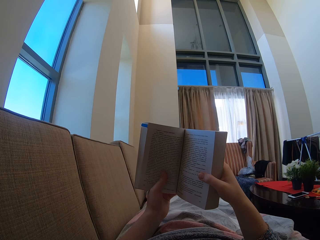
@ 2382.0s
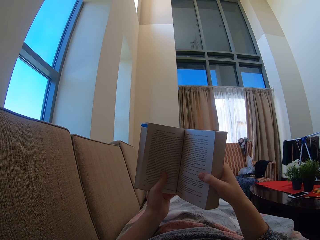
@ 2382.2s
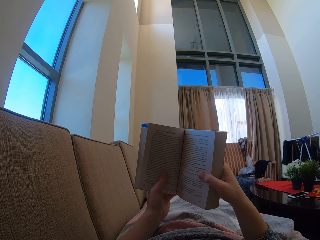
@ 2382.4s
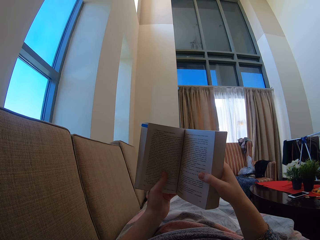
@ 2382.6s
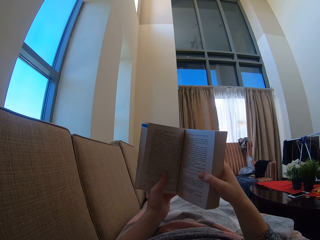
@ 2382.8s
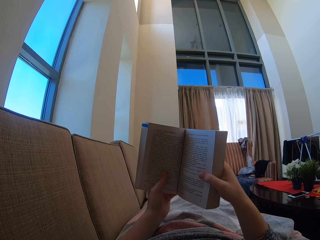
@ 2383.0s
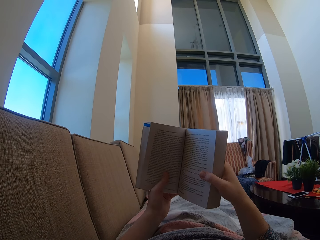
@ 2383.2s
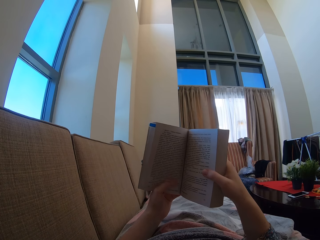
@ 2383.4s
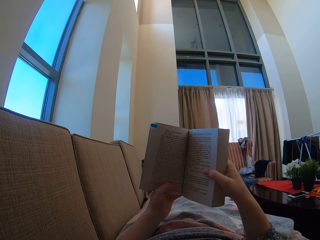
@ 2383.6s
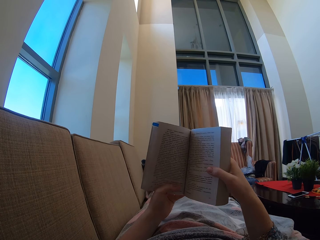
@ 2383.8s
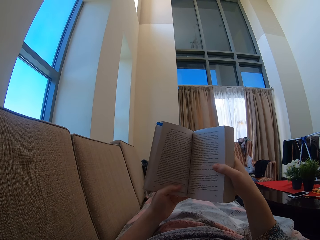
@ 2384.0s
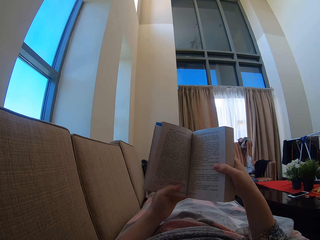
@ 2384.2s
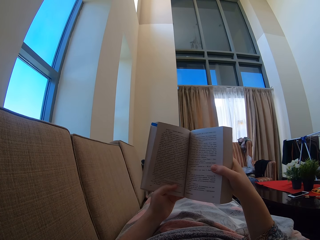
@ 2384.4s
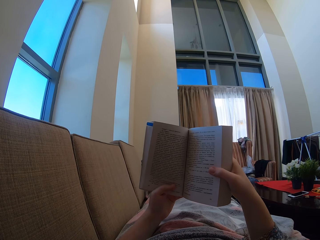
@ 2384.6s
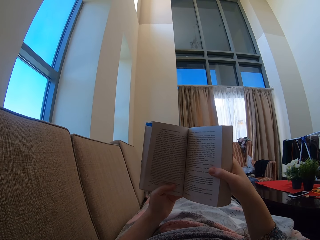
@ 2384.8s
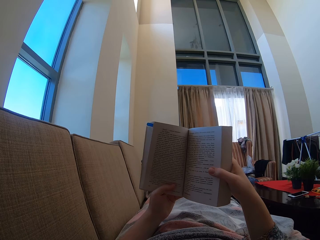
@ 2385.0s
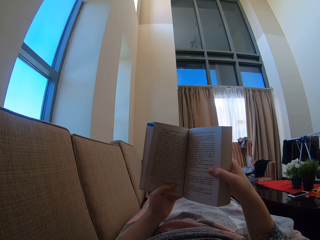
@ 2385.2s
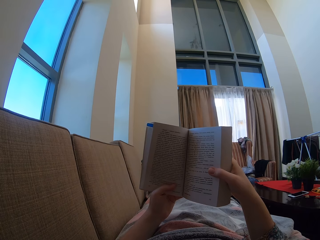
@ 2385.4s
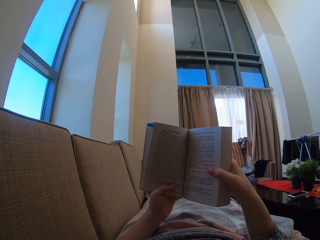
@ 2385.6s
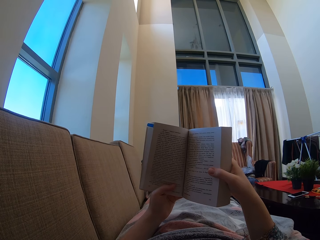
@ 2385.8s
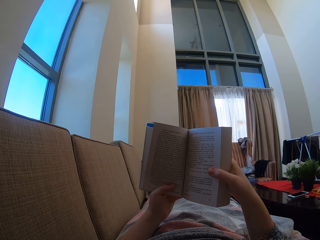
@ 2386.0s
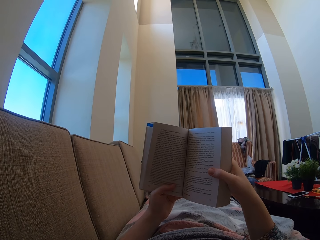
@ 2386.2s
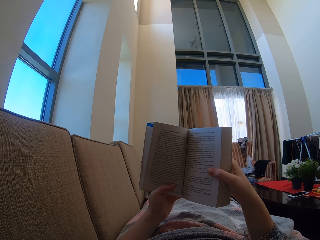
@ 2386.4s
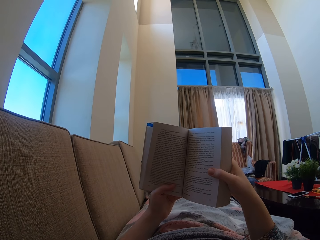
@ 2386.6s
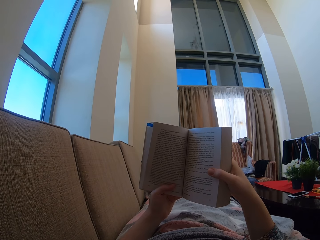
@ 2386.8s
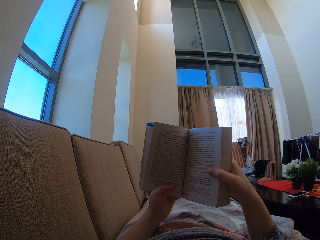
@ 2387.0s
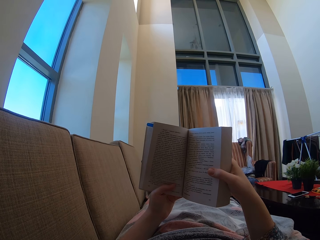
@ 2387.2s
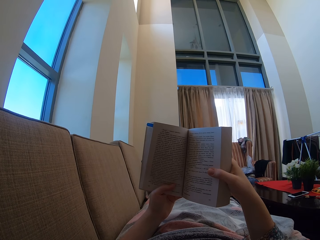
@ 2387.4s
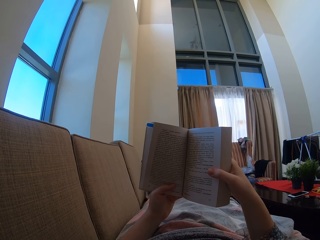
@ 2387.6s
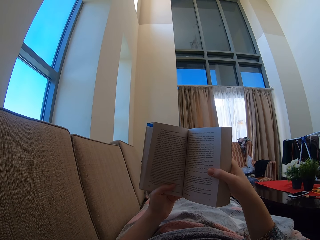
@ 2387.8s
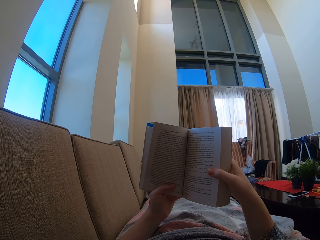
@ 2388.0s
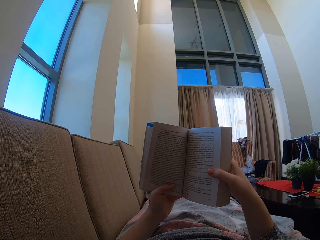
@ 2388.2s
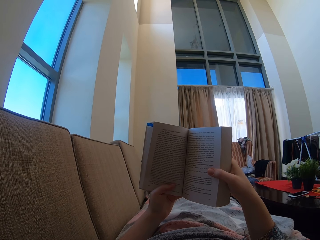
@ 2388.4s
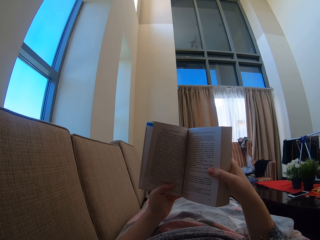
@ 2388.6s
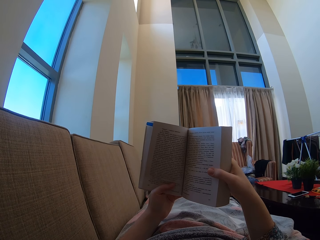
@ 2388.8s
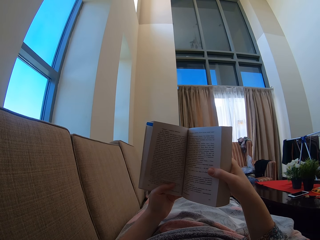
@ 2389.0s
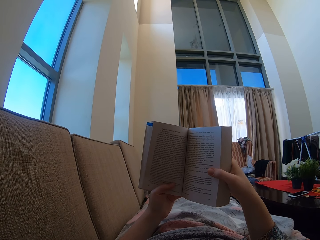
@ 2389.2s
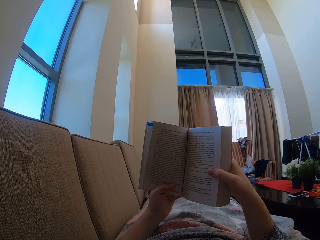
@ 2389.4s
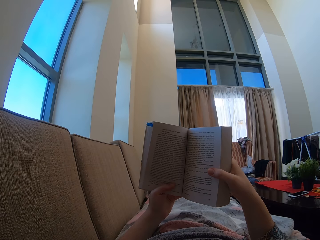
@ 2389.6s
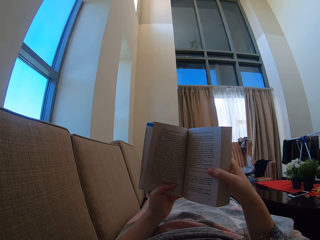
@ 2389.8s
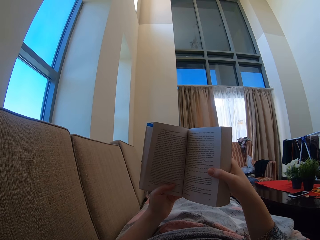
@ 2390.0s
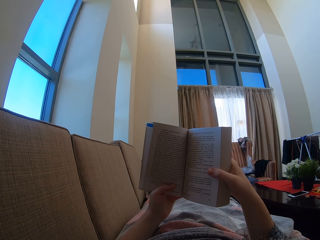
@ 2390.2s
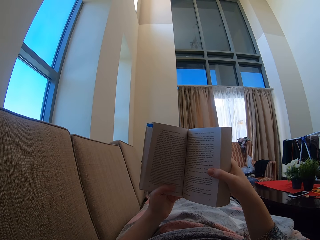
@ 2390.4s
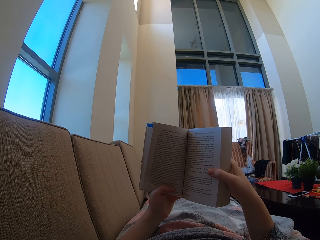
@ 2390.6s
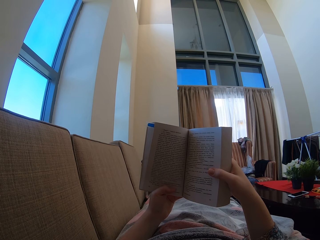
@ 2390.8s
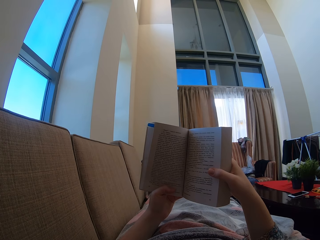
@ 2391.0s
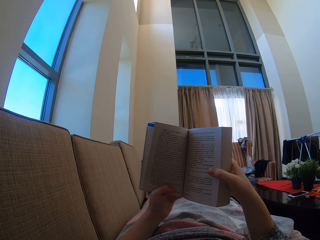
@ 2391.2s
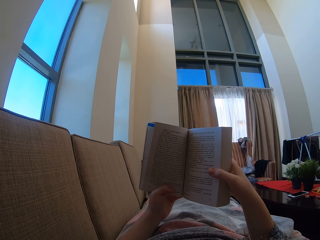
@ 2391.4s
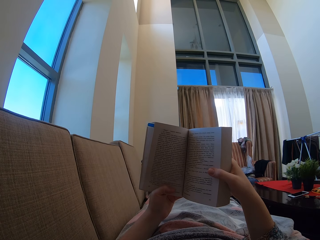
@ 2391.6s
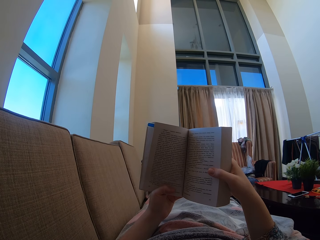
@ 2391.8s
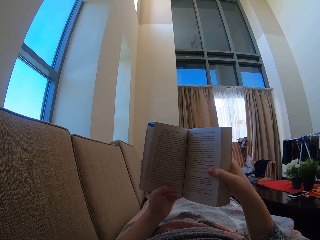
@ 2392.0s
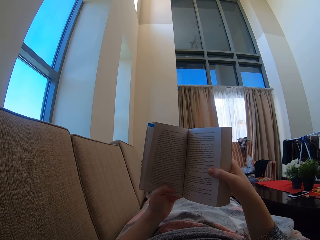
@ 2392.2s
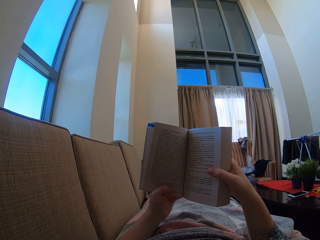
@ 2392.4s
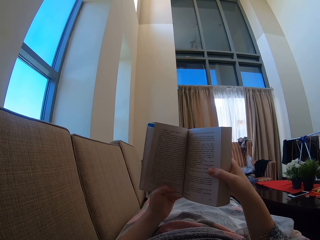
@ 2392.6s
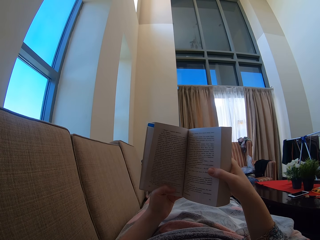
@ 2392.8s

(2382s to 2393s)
The camera wearer moves a hand. They hold the book.

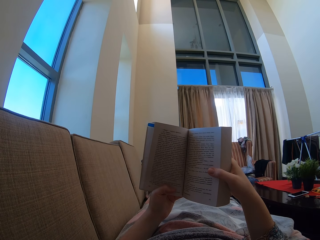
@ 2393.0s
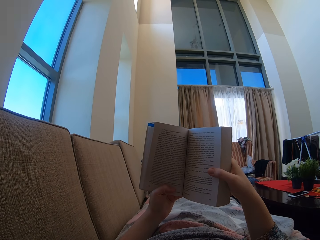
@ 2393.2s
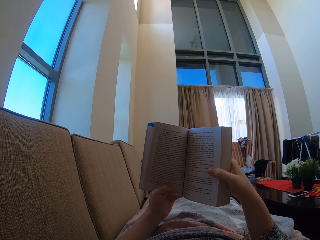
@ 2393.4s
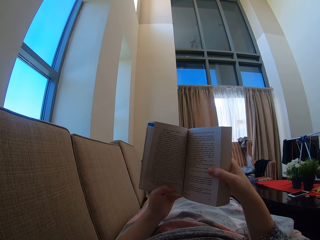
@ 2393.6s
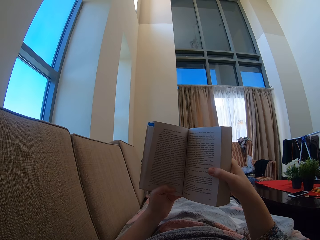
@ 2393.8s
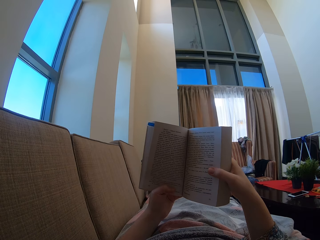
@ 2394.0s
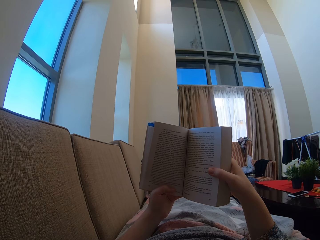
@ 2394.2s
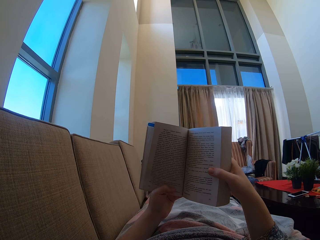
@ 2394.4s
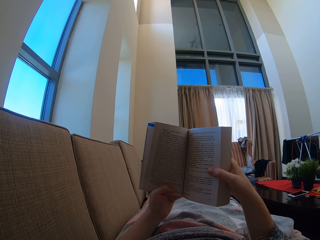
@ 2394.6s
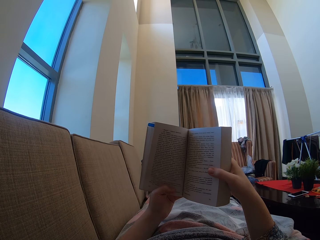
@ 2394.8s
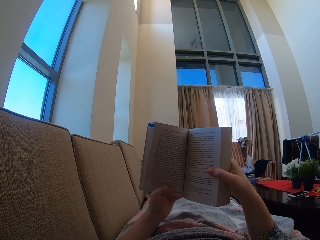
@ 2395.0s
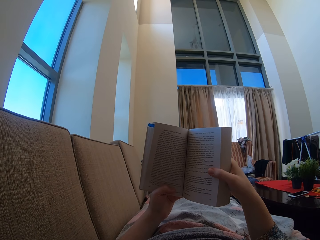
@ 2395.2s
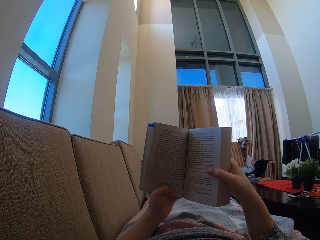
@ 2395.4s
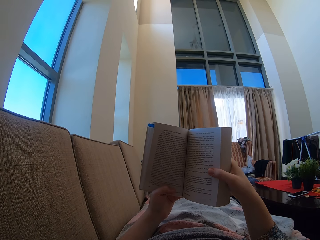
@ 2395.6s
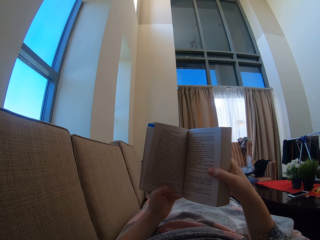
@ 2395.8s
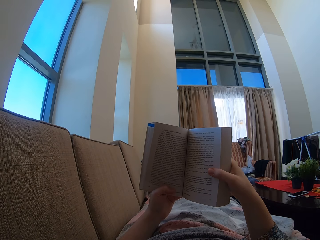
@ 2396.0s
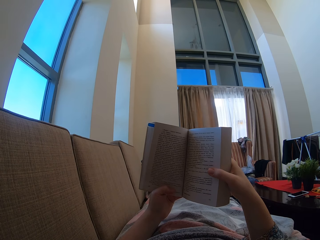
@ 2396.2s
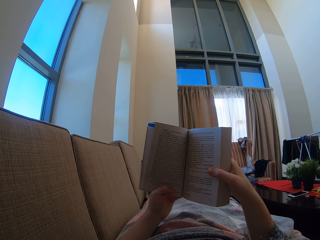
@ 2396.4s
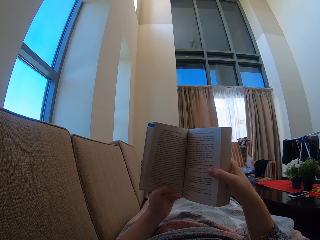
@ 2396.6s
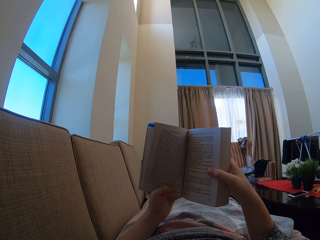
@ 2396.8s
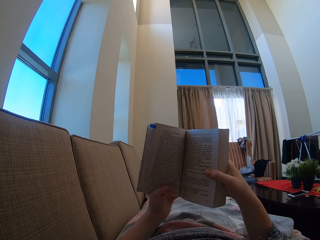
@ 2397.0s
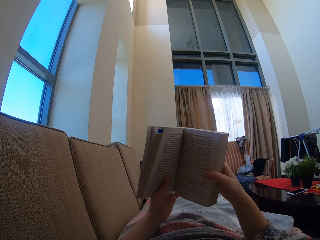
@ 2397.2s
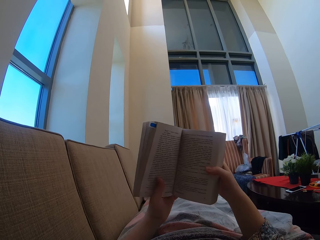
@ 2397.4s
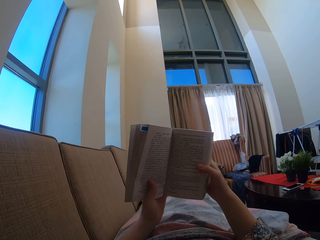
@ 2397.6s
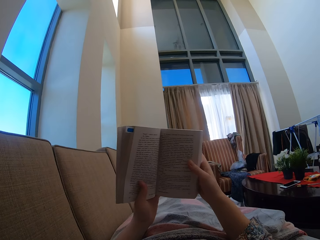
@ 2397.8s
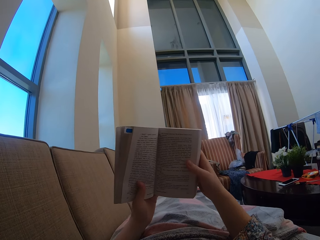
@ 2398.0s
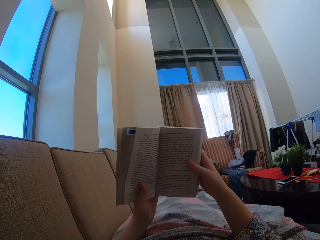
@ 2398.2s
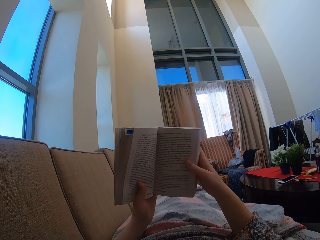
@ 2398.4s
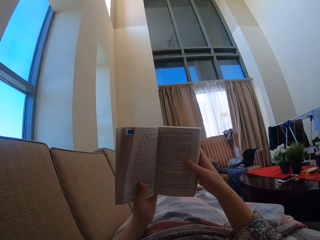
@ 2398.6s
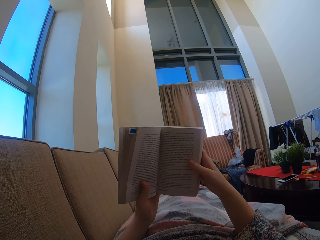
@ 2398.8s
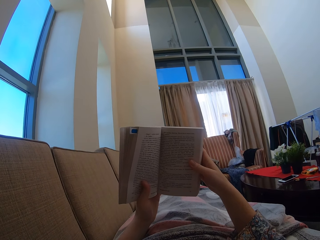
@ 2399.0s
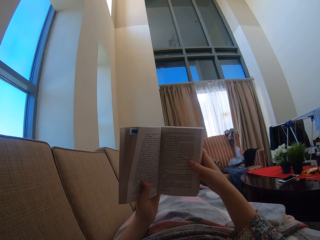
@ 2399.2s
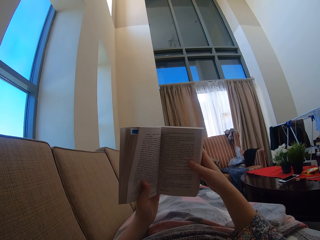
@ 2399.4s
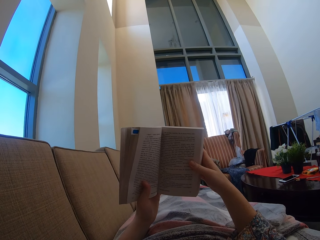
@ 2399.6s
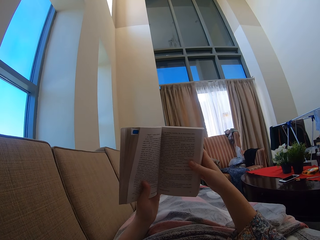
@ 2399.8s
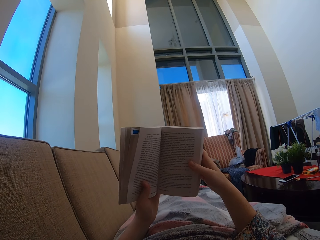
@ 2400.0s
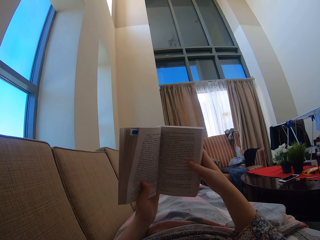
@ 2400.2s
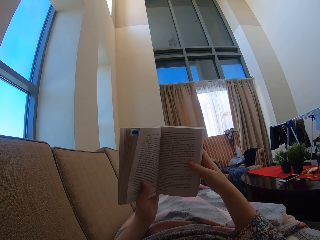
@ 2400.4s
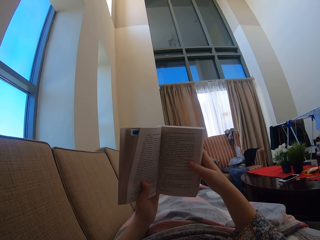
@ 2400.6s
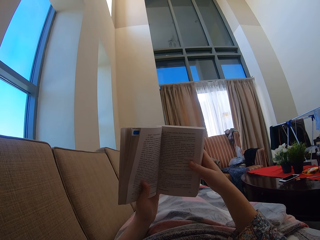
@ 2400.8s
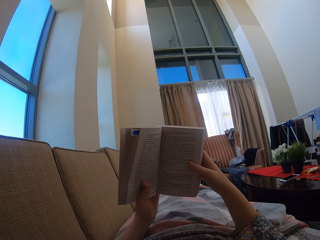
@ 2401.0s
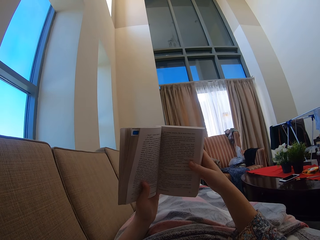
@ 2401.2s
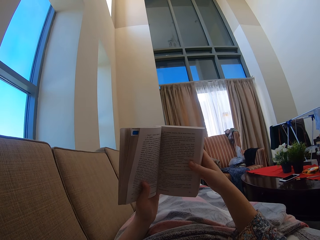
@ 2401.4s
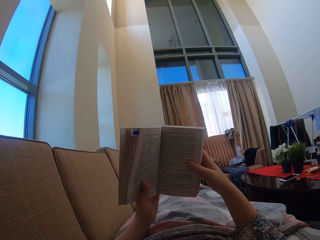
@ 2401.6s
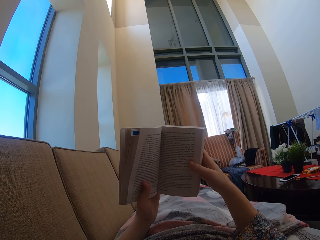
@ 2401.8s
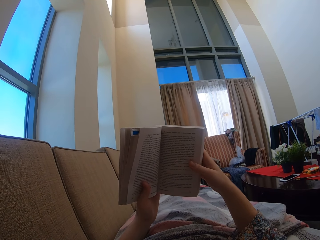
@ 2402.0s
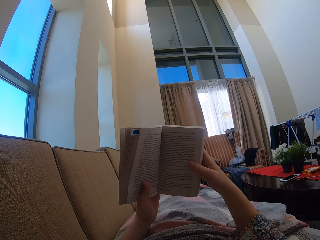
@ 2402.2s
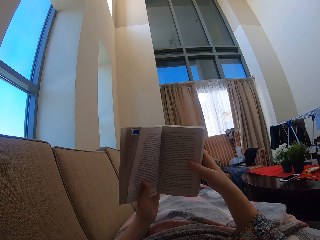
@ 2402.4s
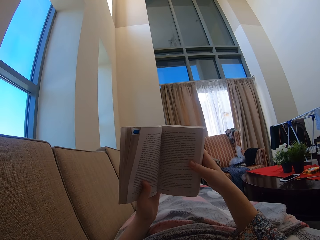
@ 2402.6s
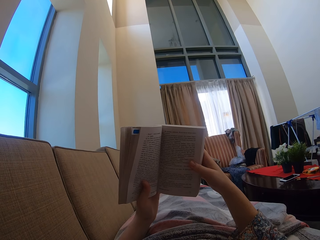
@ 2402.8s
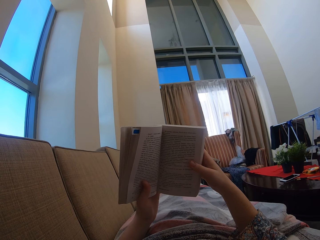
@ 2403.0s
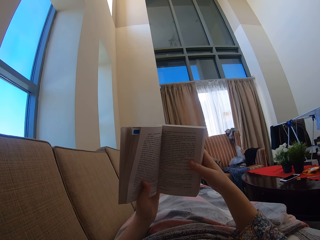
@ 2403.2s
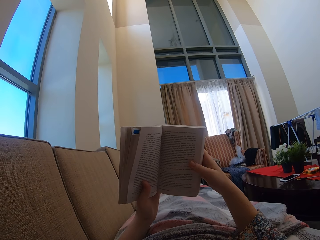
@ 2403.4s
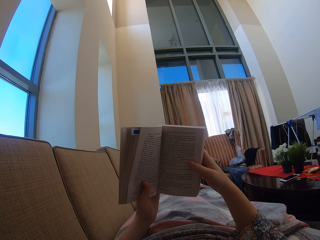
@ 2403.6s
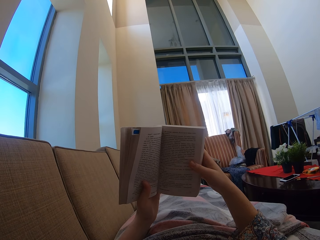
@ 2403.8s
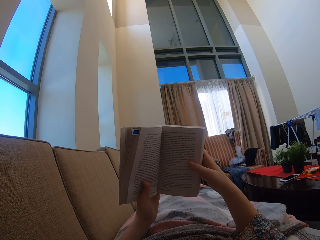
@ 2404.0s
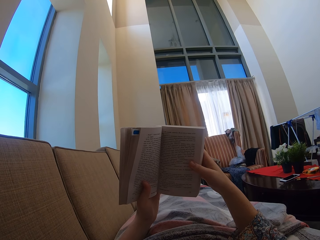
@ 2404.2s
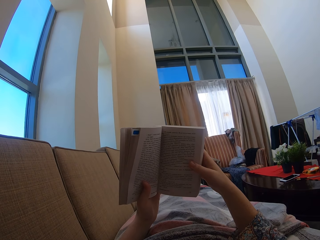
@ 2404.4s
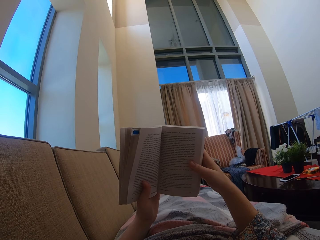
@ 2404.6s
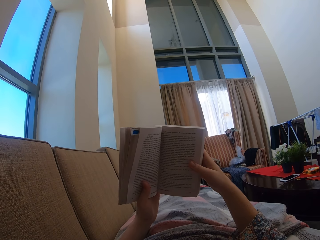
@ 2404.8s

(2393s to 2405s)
The camera wearer moves a hand on the book. They hold the book.
